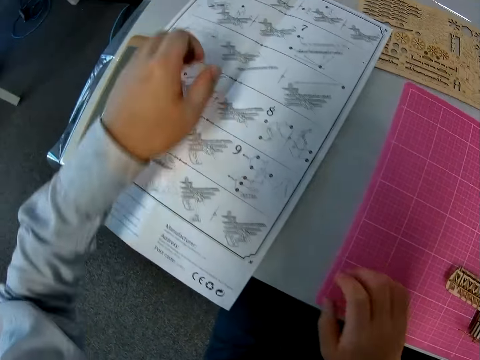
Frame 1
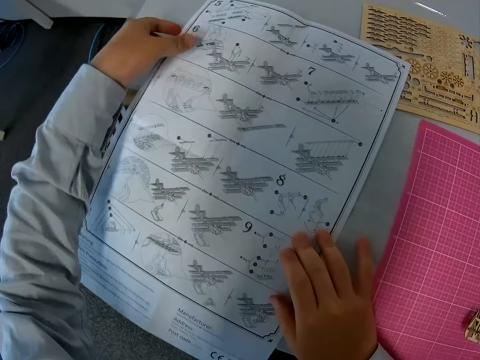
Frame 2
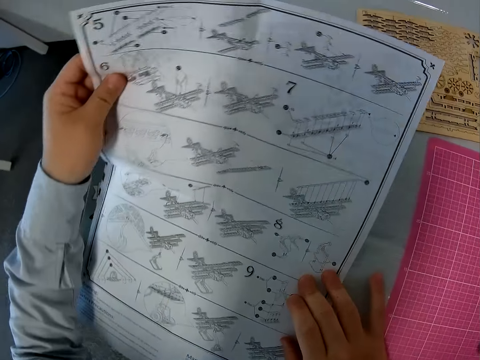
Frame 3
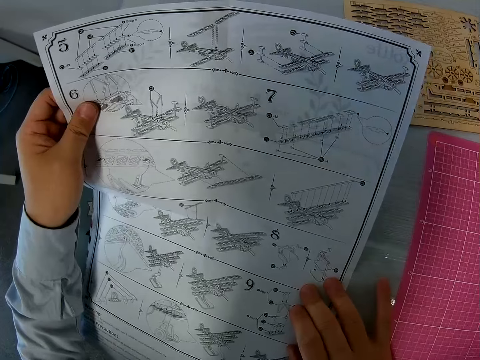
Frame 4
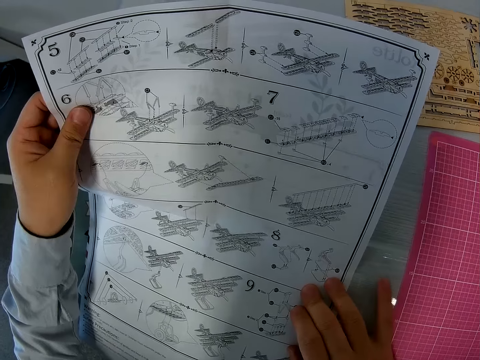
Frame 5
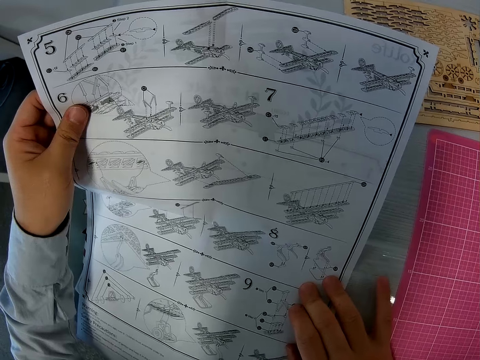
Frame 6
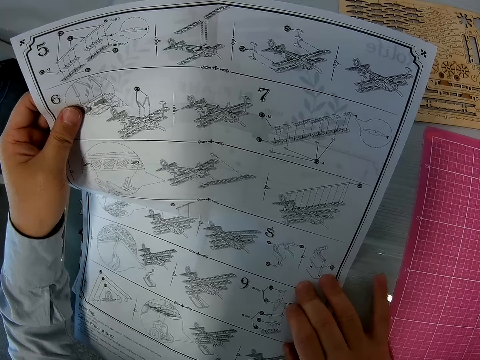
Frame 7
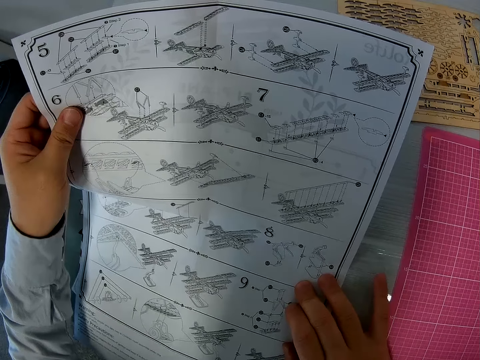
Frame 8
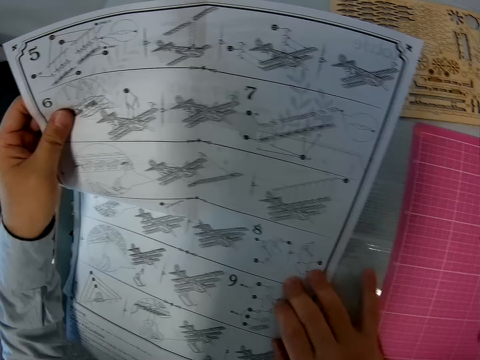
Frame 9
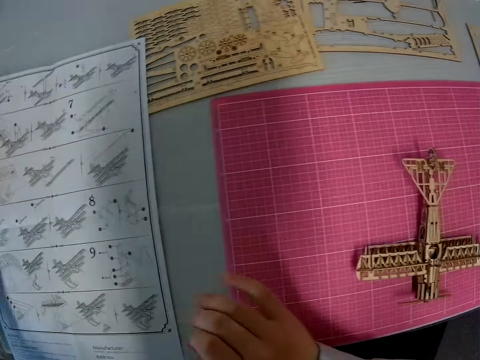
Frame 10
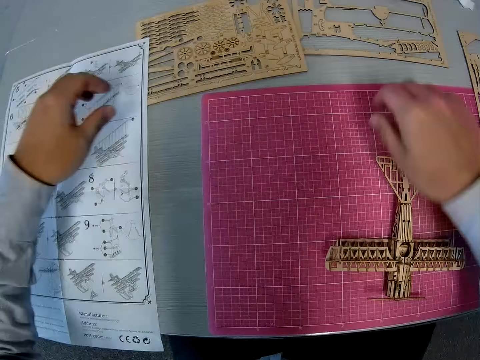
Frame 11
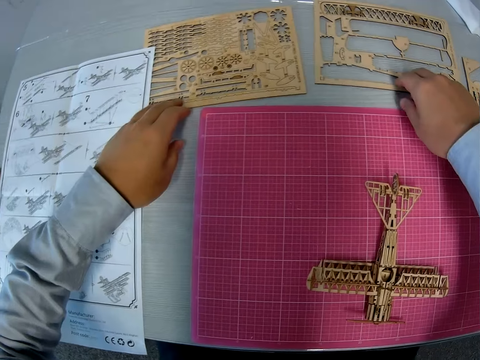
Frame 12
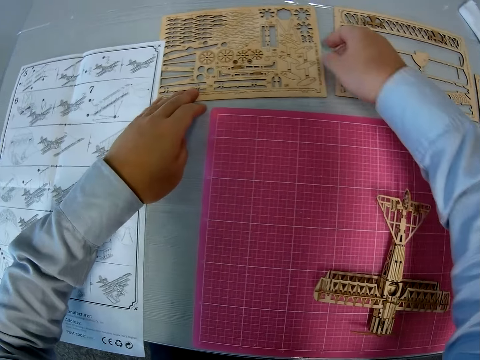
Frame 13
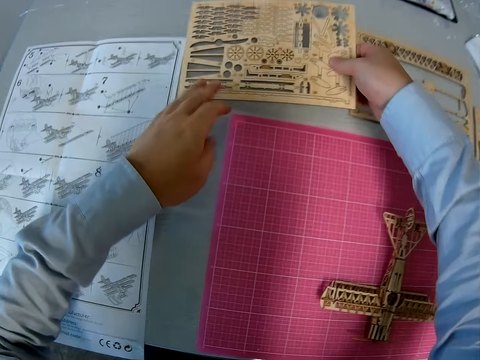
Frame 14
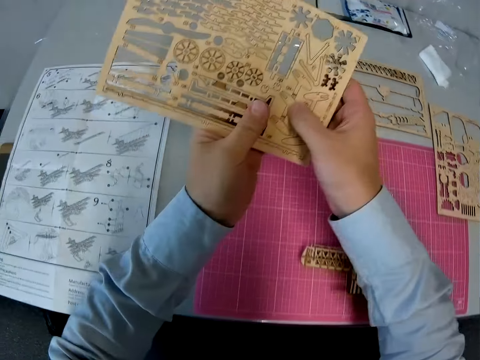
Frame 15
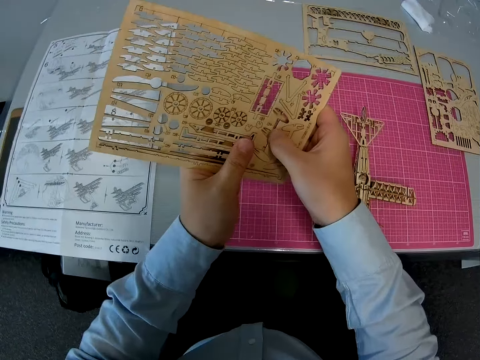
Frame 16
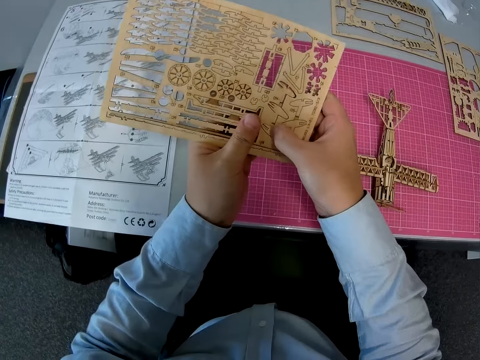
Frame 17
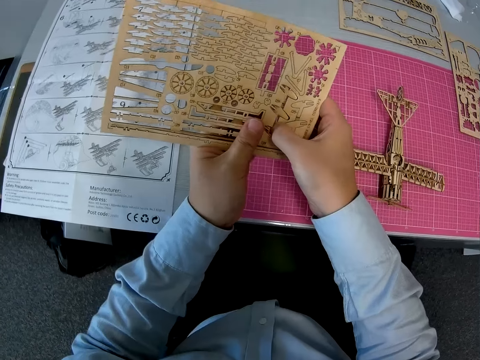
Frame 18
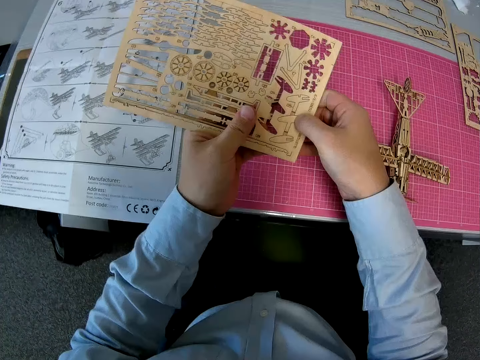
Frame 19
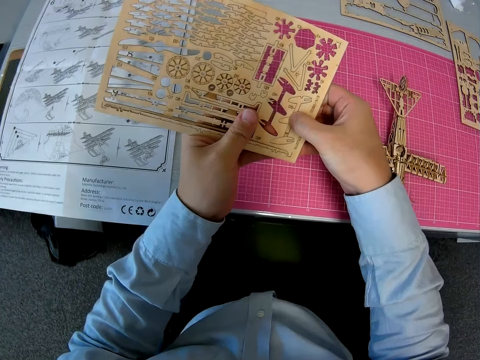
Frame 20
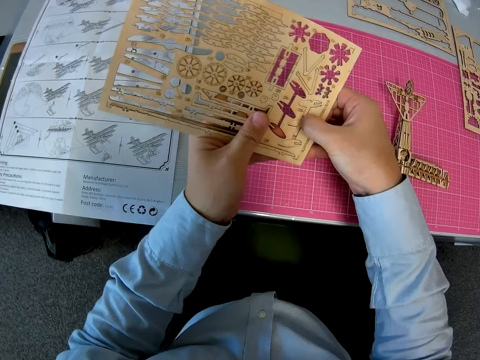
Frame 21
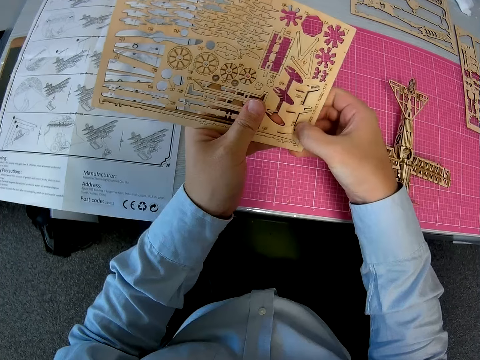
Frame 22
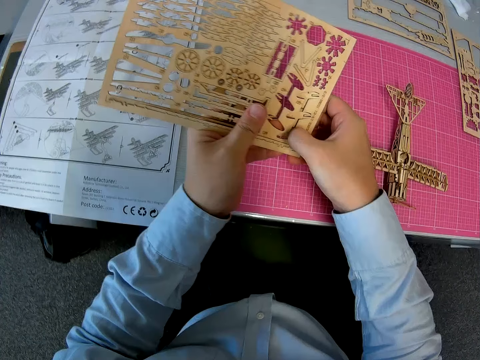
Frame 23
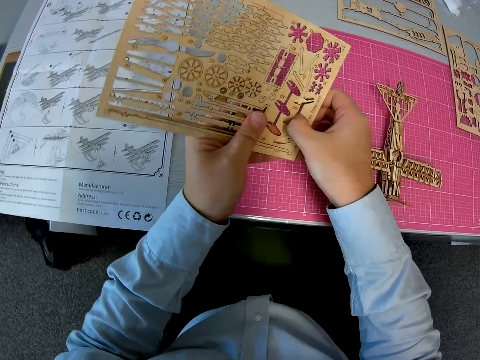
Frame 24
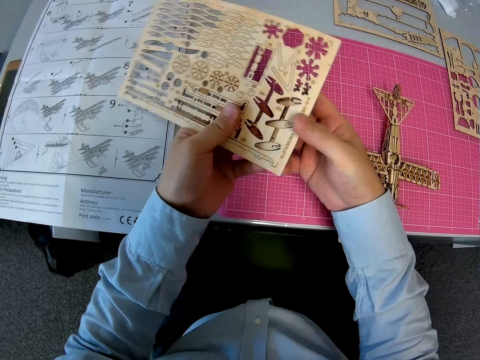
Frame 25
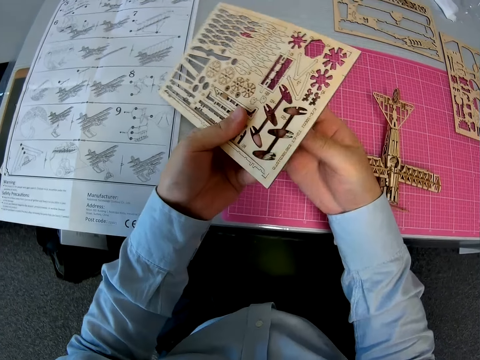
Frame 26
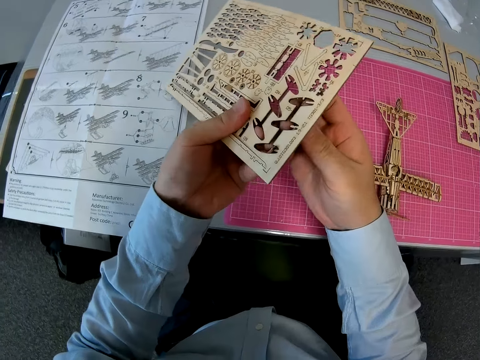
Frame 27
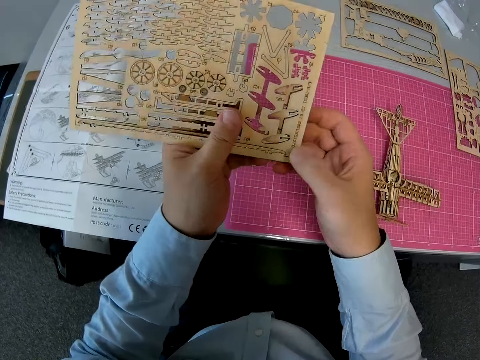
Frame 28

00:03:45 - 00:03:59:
The camera wearer picks up the toy plane manual or piece of paper manual from the table. They look at the piece of paper manual on the table, put down the piece of paper manual on the table, and pick up the board with pieces of the toy plane from the table. They remove a piece from the board. They cut a piece of wood craft with a hand. They remove another piece from the board.

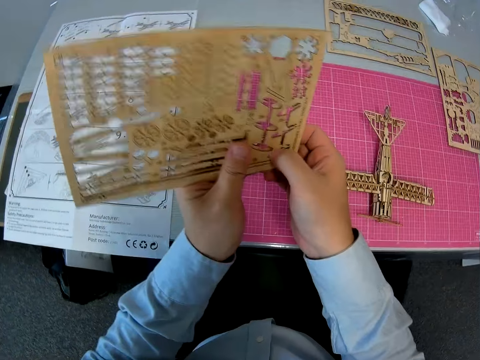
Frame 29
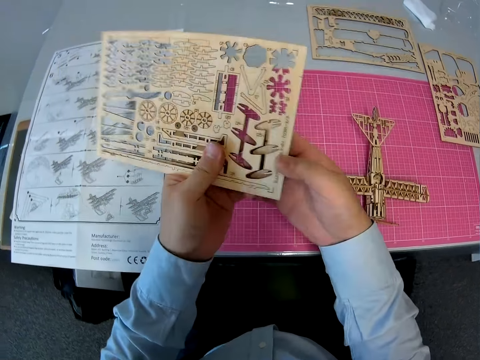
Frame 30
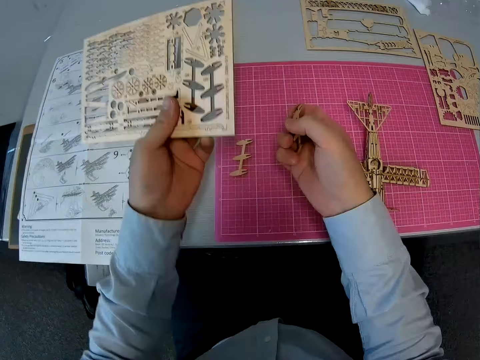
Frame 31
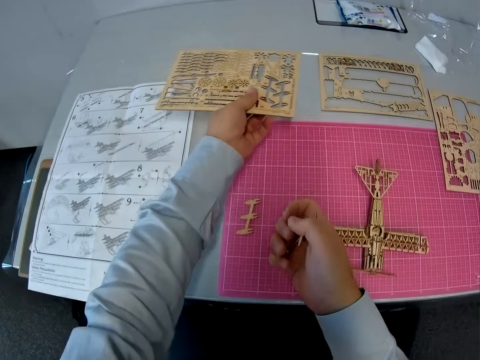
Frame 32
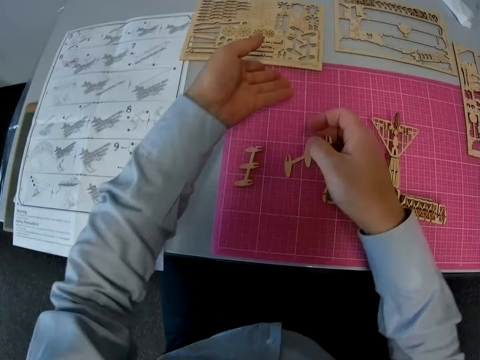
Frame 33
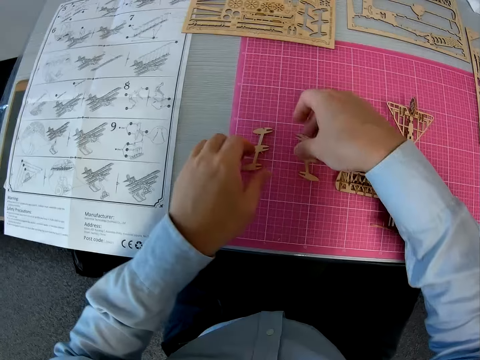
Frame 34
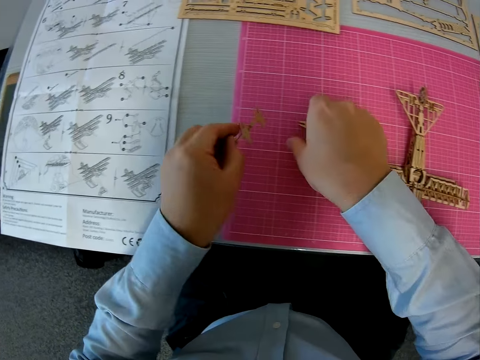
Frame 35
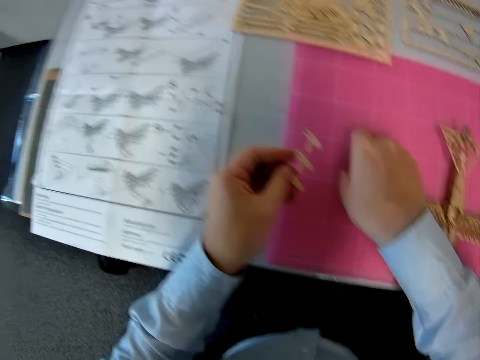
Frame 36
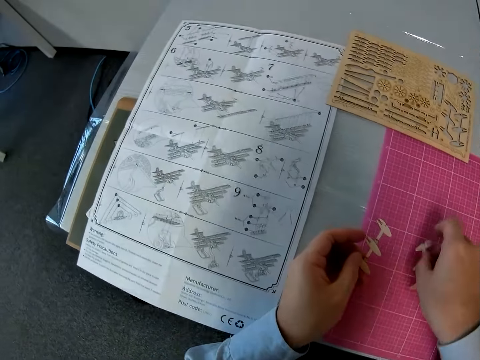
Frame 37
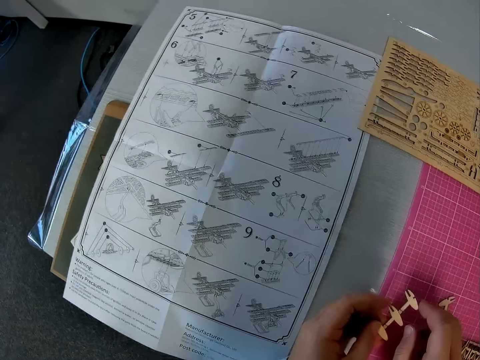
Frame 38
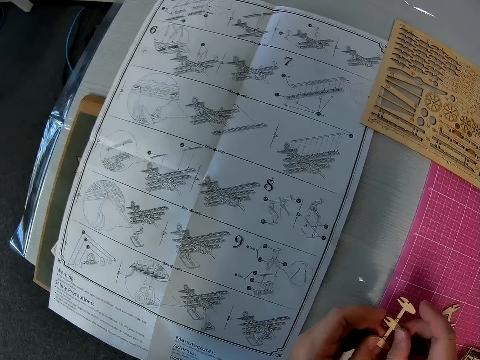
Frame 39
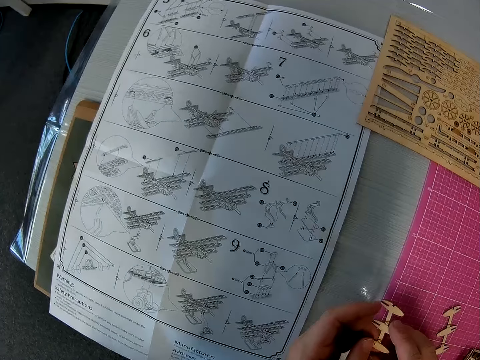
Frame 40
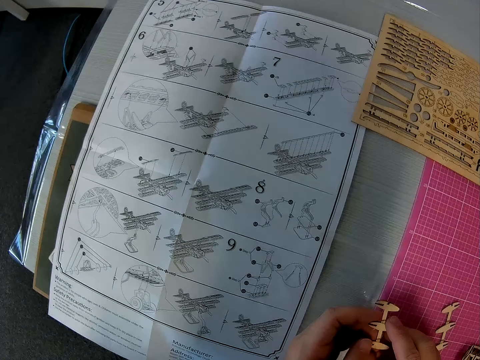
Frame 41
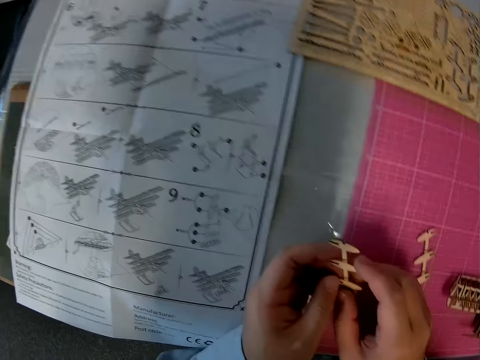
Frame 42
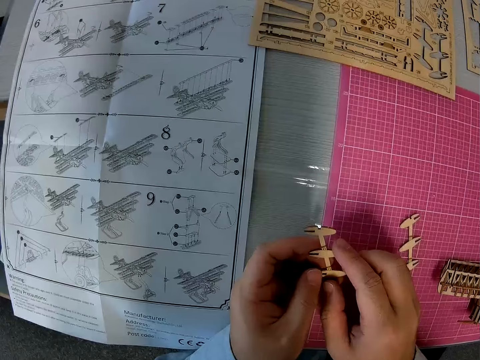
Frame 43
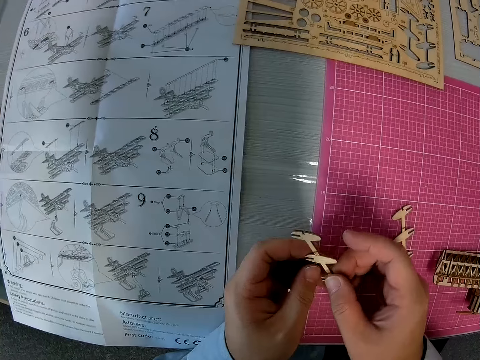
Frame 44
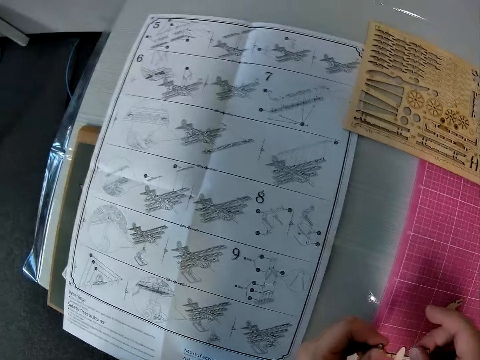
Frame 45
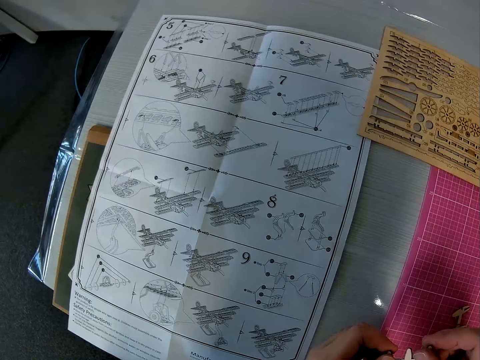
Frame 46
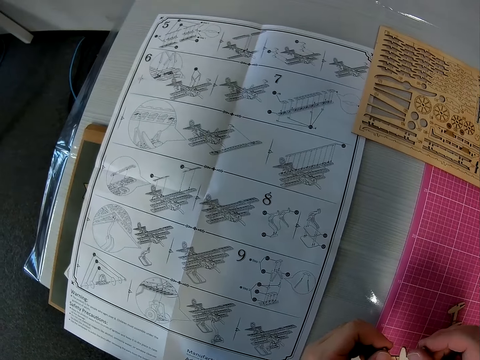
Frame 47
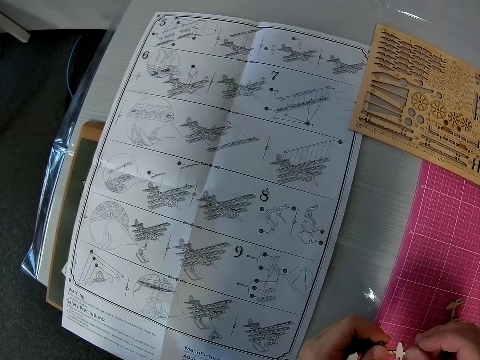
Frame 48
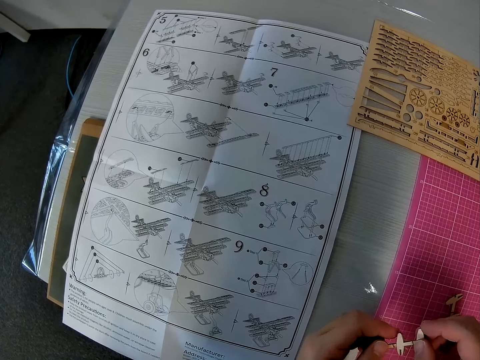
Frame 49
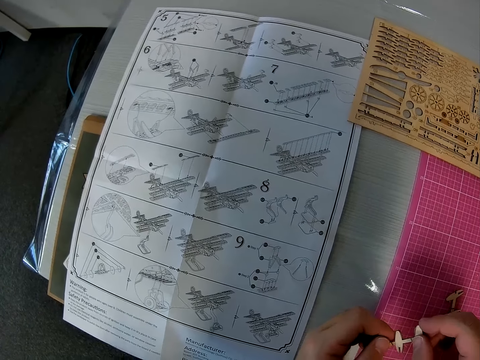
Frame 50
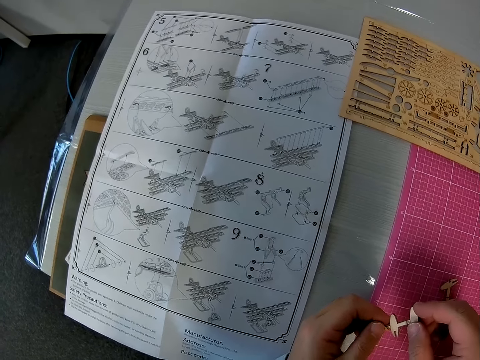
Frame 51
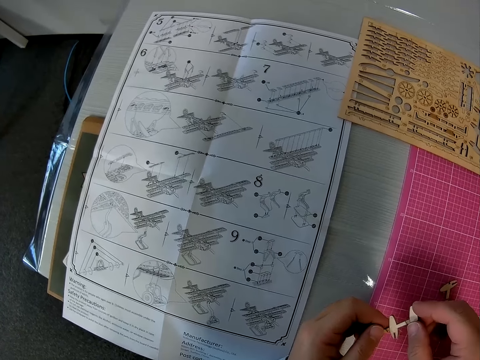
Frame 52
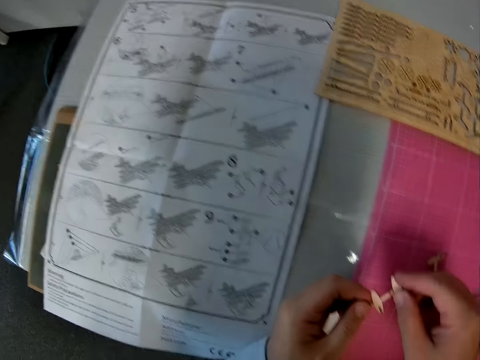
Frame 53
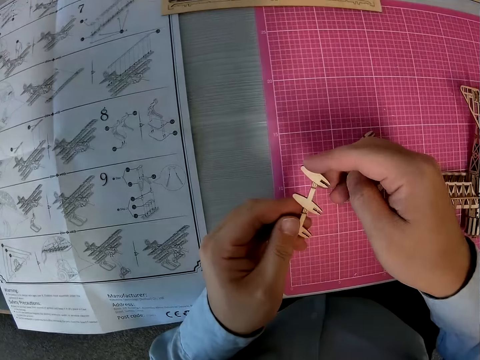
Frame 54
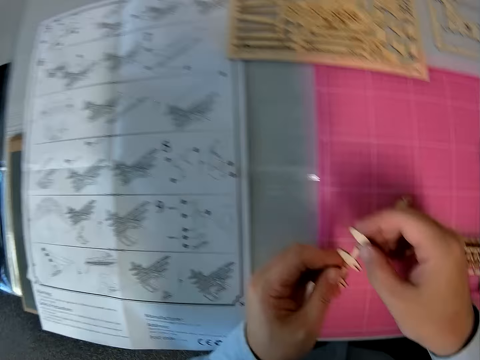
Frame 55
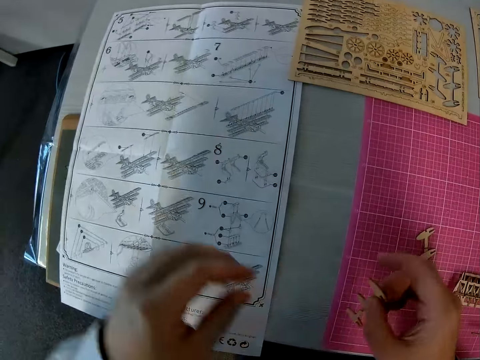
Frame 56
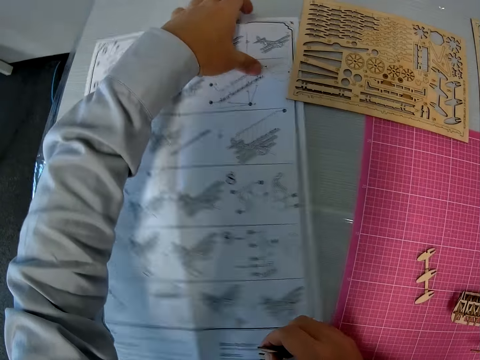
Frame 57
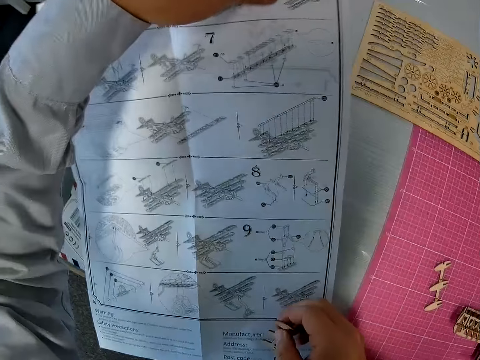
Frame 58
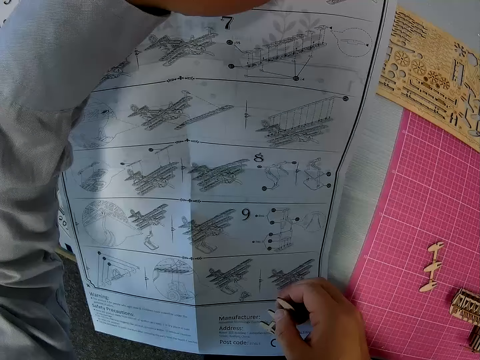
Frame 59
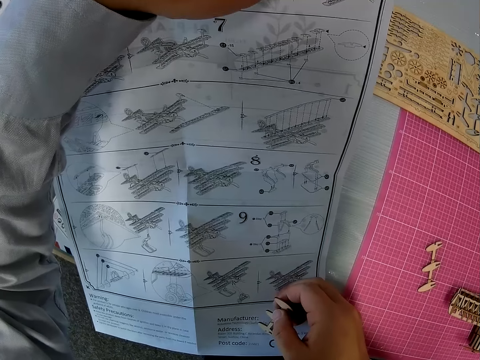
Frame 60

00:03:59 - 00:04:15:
The camera wearer drops the board on the table. He drops the second piece on the table and picks up the first piece from the table. He turns the second piece over. He looks at a piece of paper manual on a table. He looks at the piece in his hand. He flips a piece of wood craft on a hand. He looks at the piece of paper manual on the table. He looks at the piece in his hand. He picks up the toy plane manual from the table and examines the manual.
